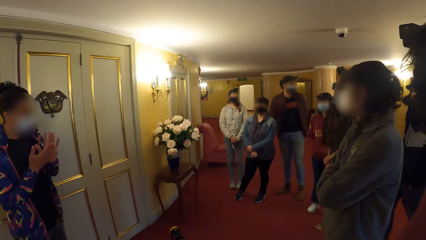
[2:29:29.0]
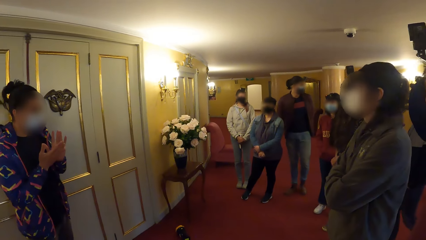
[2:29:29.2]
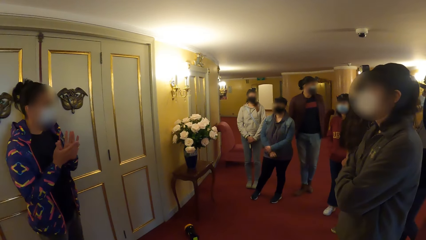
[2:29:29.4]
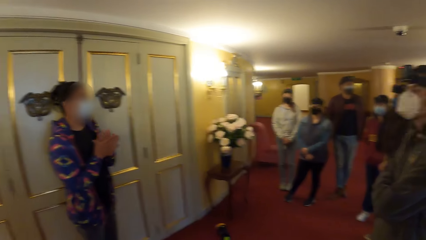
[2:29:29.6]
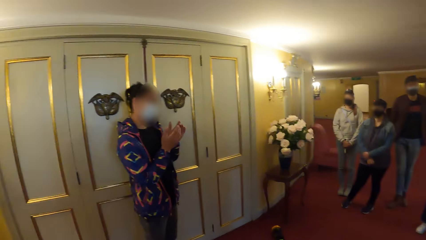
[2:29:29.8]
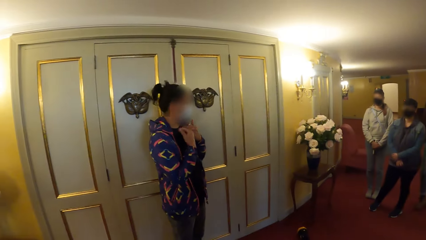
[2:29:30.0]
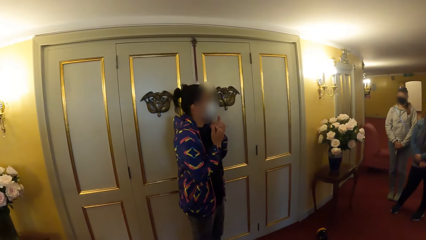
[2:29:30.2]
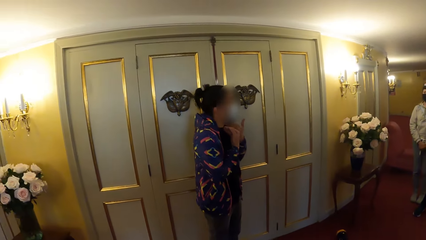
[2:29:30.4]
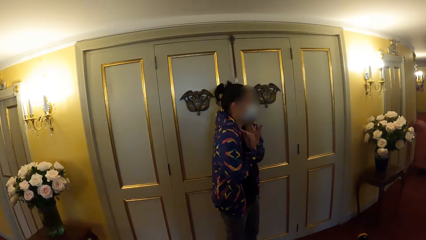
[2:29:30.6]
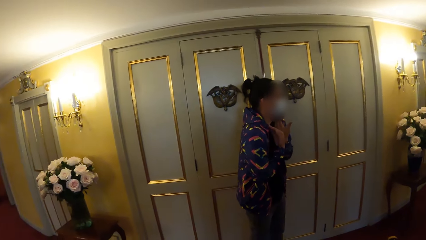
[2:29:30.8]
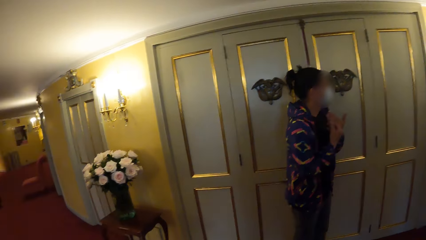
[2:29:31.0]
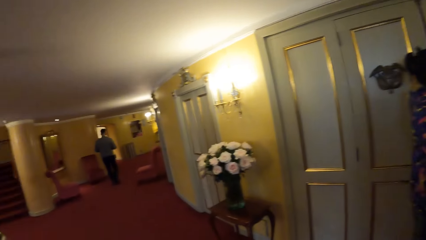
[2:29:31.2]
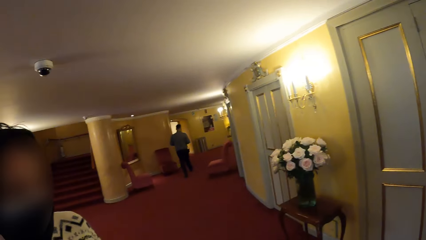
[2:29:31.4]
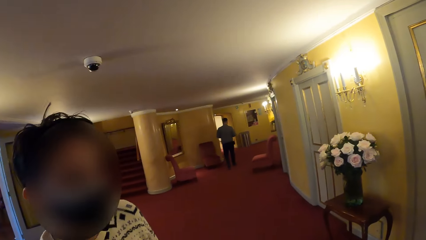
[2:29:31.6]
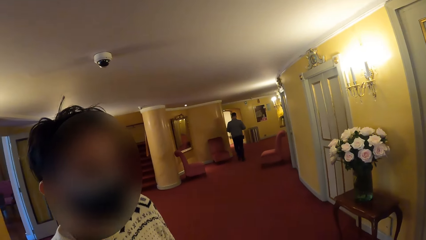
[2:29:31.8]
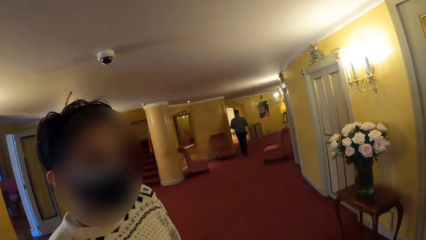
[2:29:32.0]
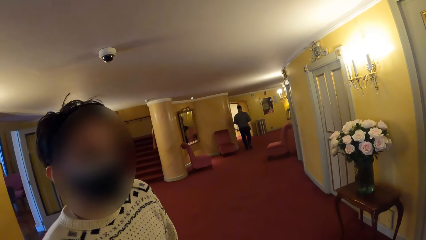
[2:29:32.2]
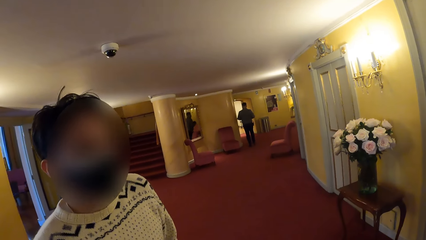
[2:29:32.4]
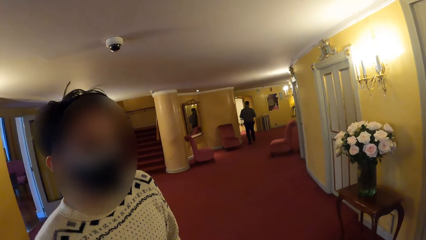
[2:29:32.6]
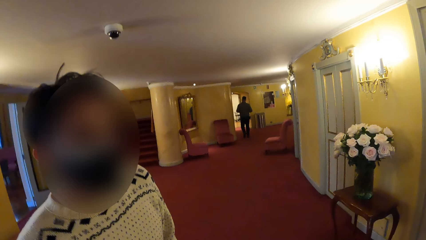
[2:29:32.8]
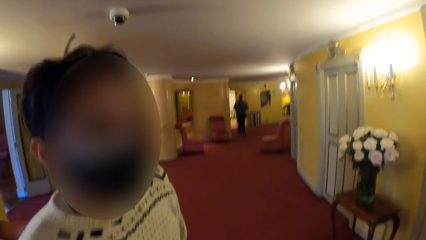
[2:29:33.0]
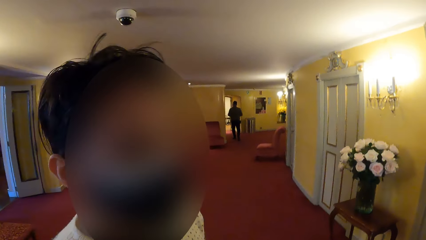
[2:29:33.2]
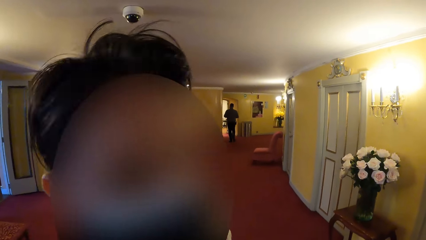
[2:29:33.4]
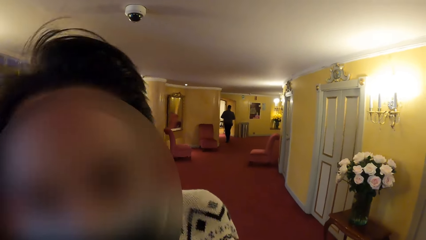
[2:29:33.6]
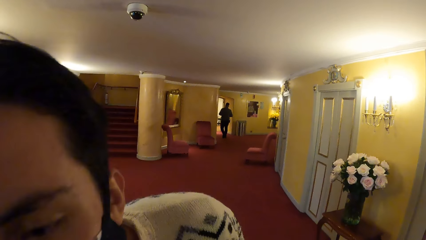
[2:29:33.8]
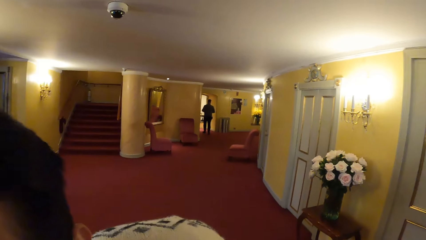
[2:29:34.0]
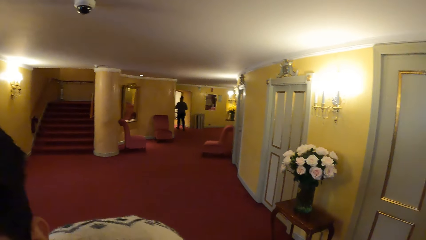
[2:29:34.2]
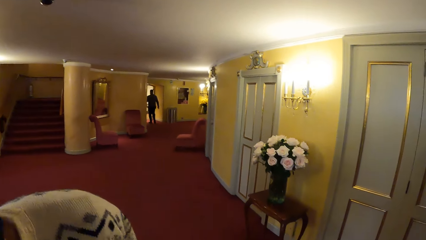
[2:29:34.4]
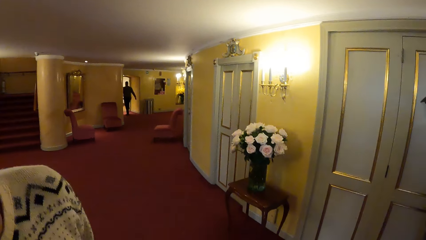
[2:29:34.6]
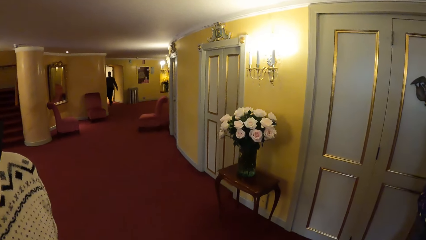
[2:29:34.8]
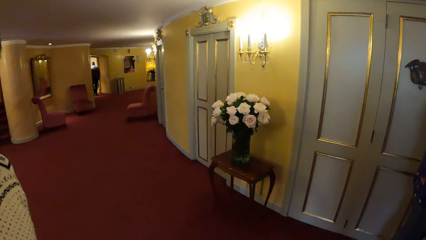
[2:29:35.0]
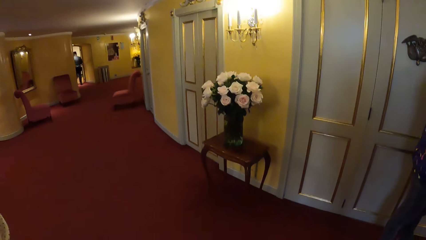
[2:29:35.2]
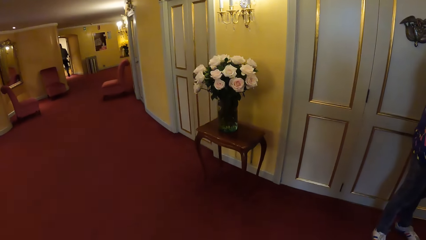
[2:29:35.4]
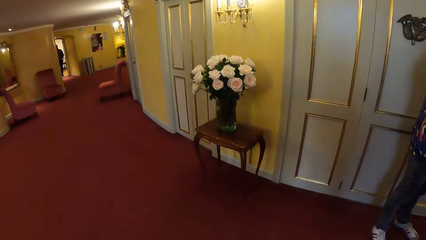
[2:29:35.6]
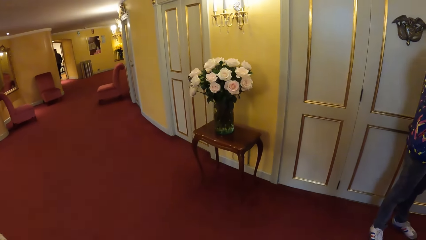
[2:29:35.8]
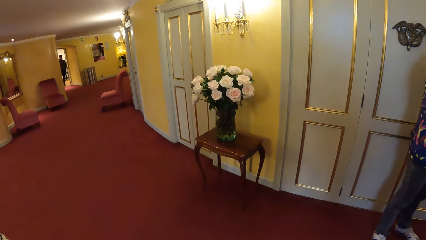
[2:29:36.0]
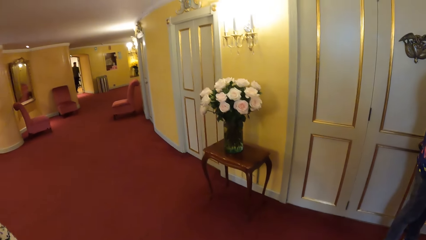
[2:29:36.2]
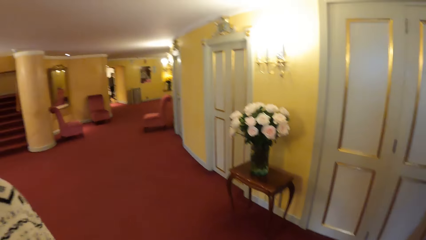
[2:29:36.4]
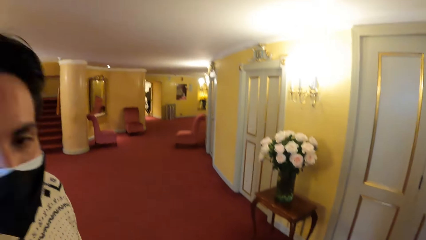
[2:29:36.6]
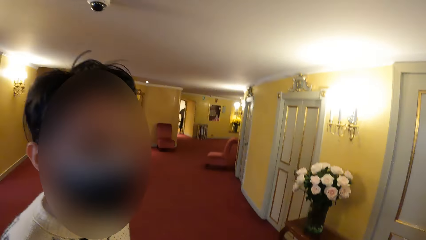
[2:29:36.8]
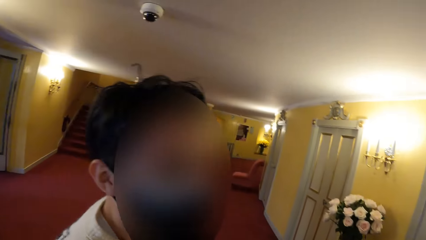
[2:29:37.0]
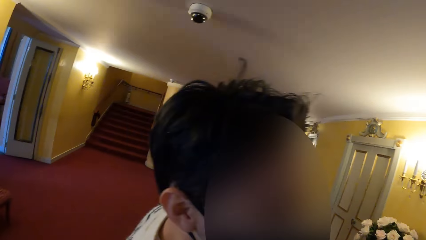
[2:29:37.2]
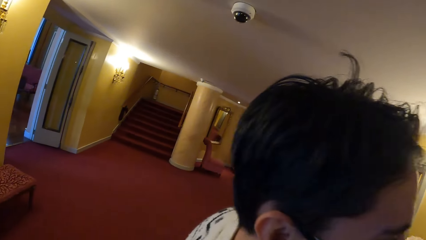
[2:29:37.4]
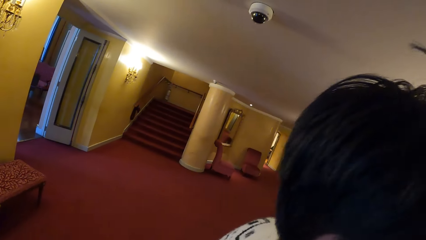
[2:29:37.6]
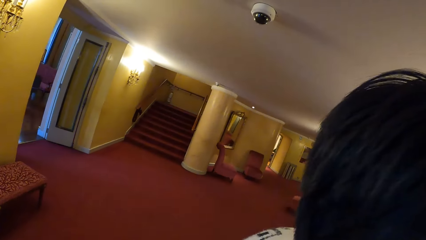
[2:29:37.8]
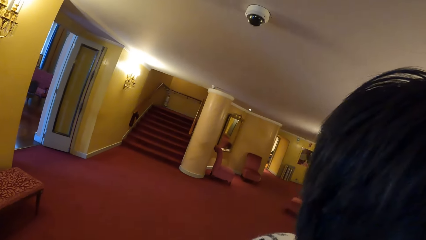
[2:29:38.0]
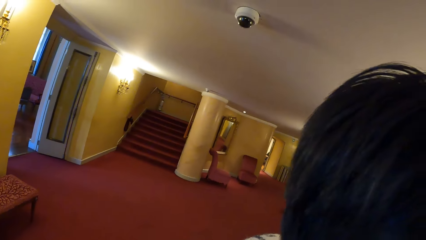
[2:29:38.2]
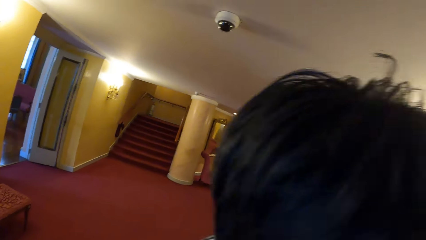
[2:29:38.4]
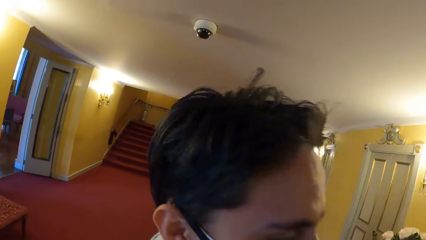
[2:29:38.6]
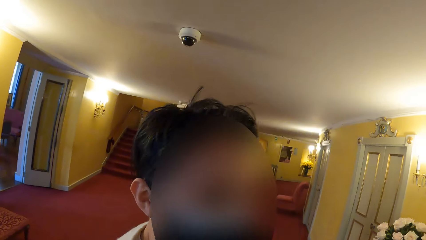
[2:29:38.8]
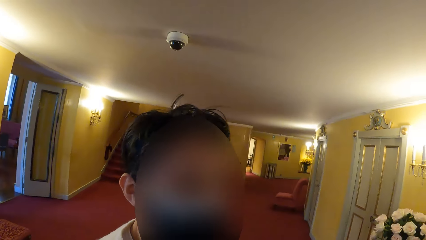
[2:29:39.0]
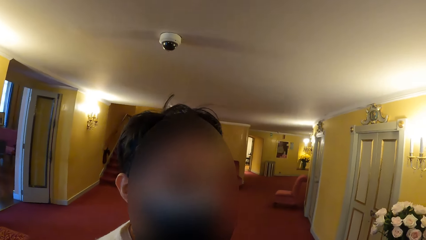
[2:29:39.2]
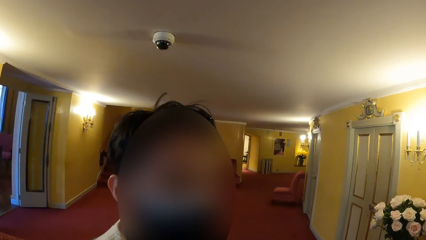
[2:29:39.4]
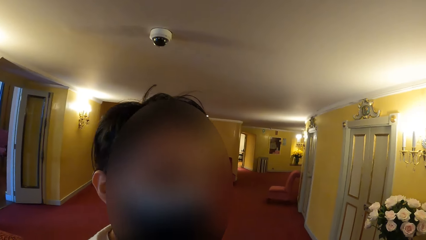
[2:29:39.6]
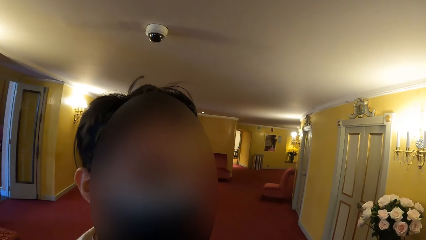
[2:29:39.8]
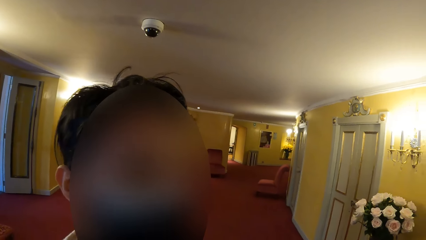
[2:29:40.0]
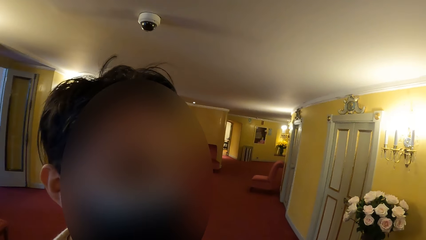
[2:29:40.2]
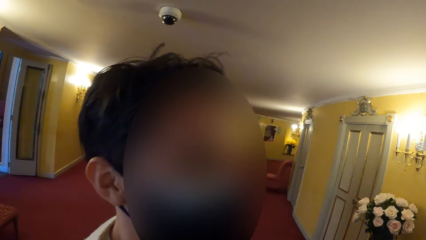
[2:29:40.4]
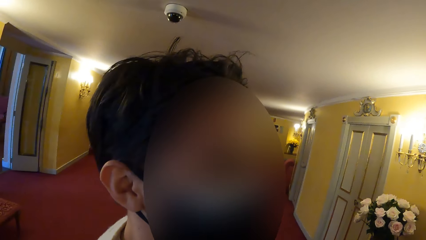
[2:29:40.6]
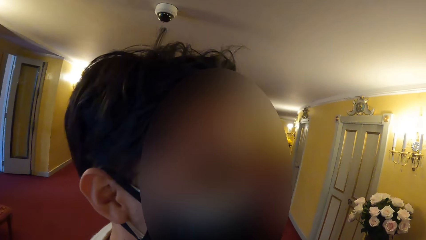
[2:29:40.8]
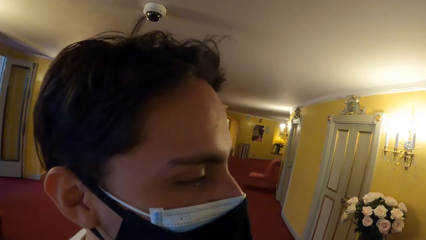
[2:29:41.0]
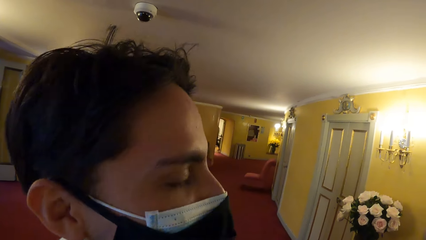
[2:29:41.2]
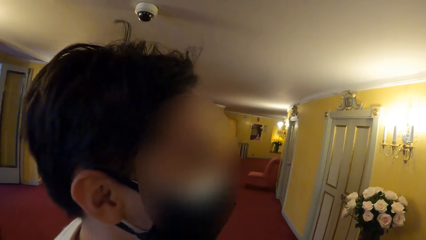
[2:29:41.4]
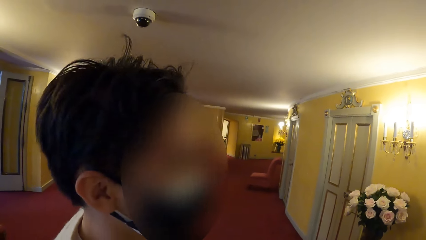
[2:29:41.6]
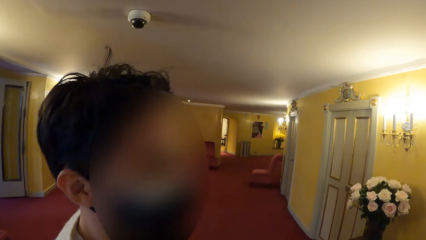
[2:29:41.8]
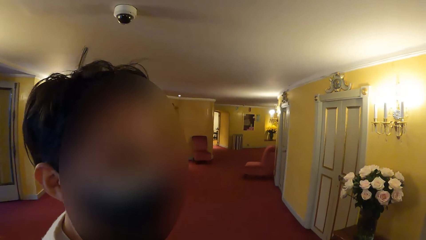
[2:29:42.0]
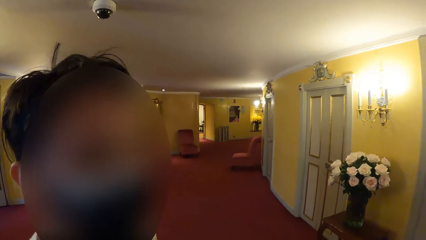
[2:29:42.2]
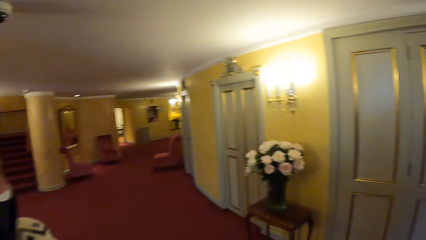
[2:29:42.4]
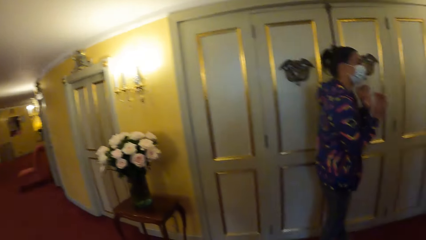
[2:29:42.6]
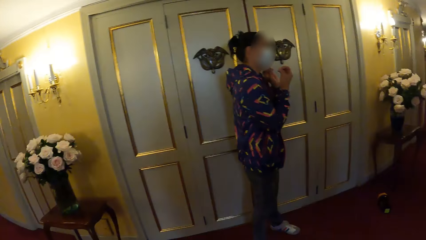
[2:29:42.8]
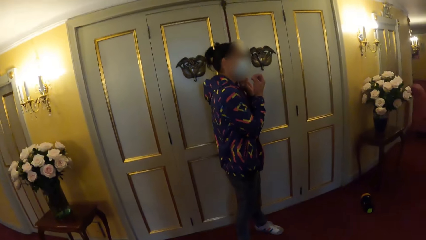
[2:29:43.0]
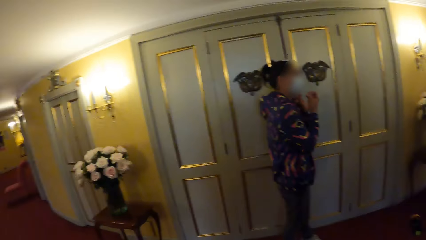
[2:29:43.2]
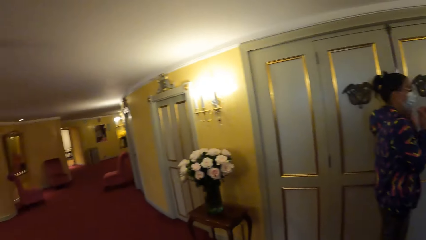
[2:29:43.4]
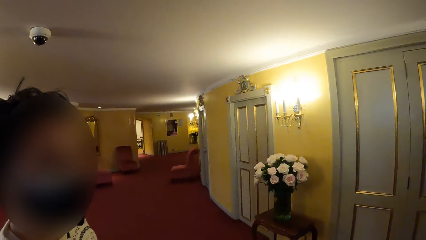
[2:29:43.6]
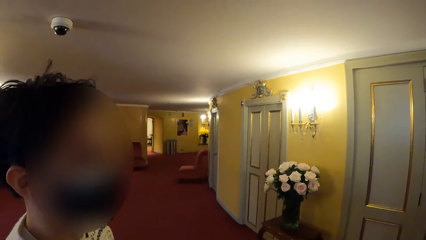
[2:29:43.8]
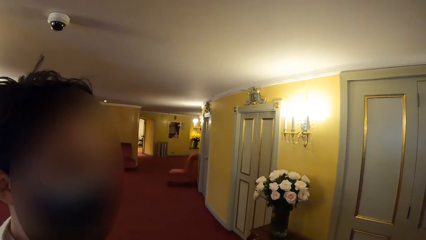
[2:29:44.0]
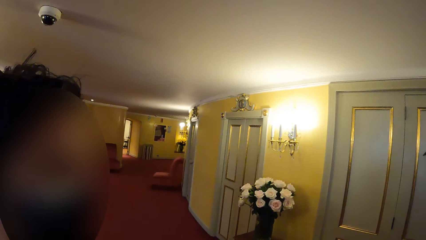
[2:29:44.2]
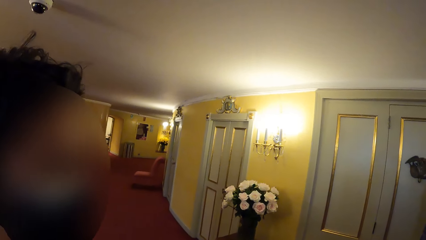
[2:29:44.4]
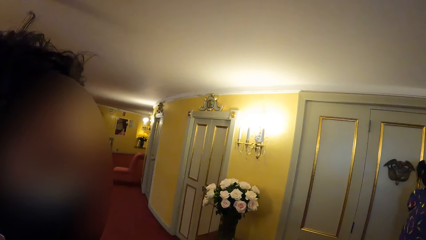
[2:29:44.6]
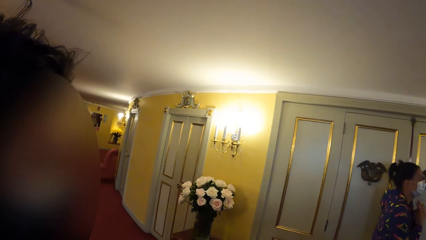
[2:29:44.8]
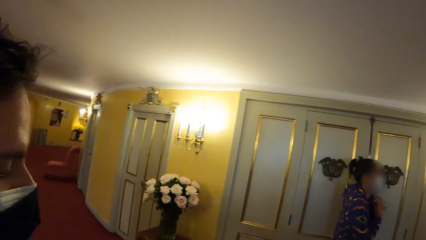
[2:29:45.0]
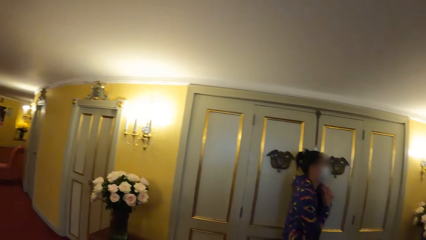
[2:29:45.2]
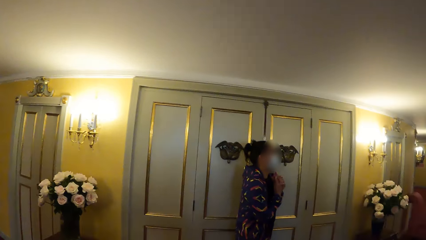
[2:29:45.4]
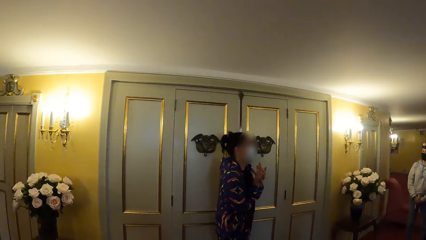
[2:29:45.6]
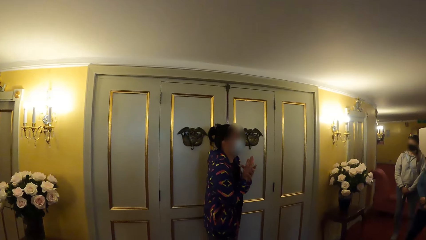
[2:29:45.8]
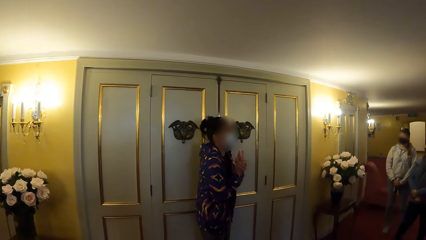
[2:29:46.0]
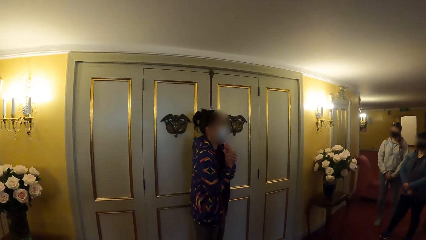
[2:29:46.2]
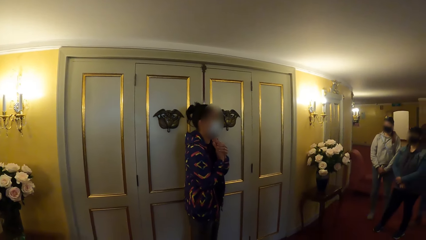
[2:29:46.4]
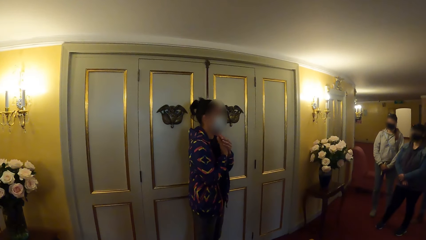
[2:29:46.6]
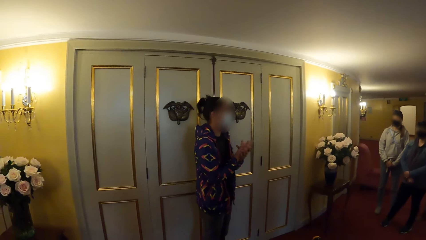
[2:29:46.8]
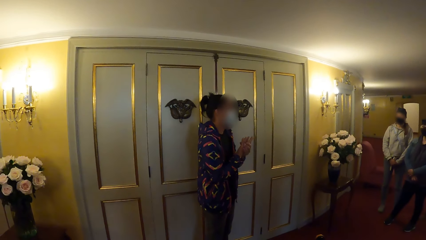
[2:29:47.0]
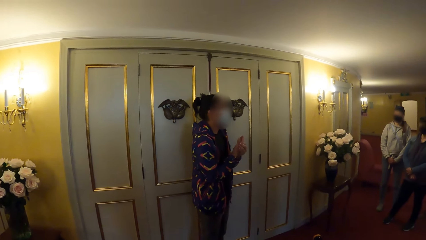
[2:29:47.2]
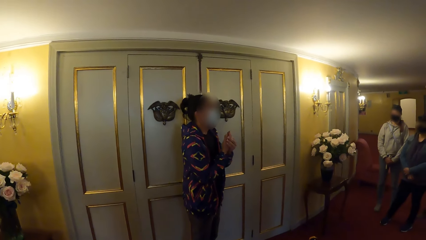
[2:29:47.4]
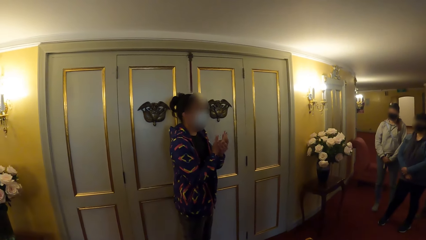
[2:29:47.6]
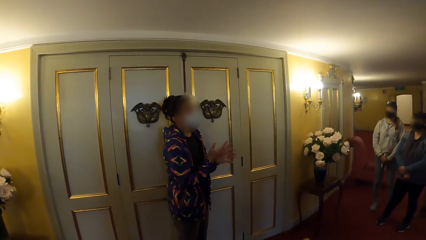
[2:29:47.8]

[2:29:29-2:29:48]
A man walks towards an exit. The woman converses with the camera wearer and the group of people.
